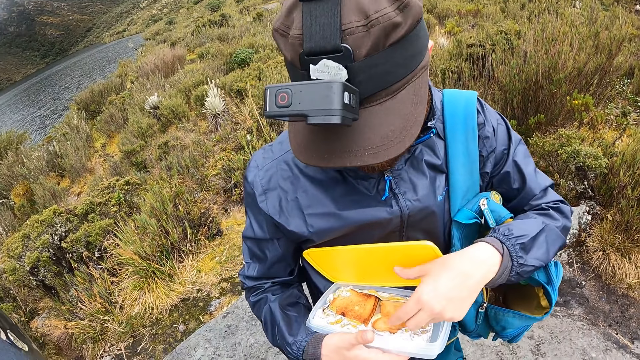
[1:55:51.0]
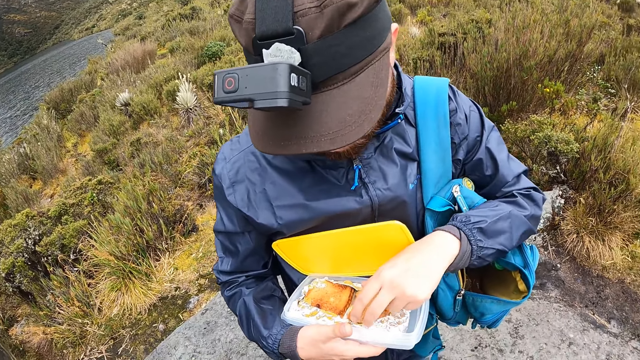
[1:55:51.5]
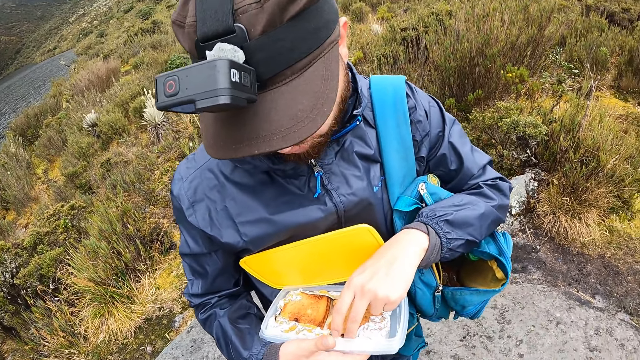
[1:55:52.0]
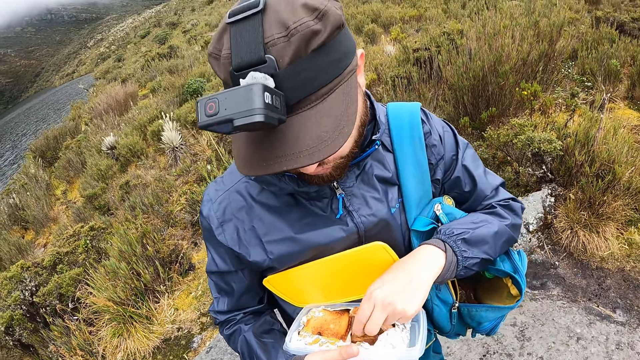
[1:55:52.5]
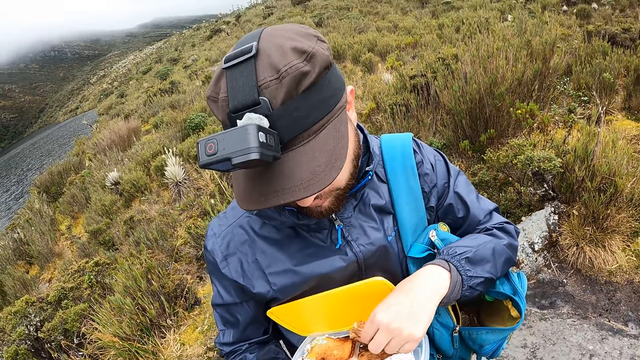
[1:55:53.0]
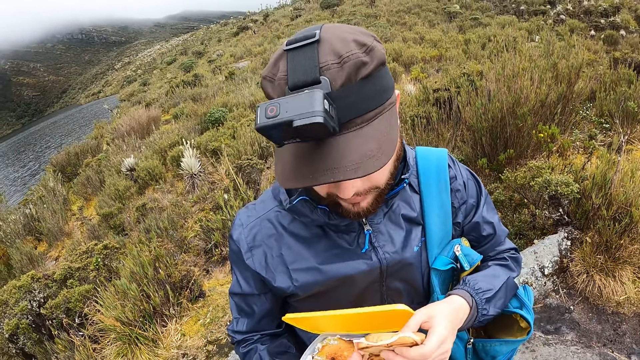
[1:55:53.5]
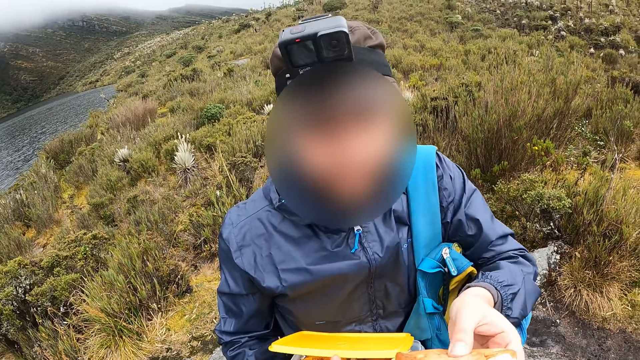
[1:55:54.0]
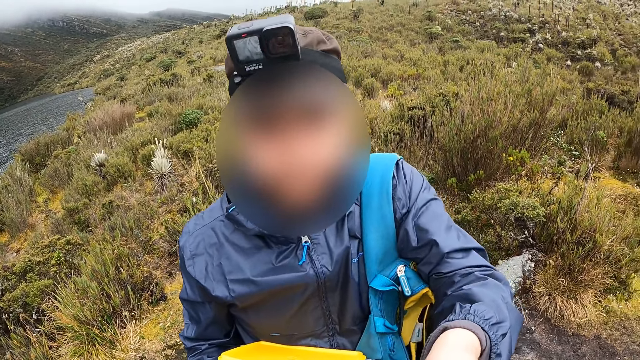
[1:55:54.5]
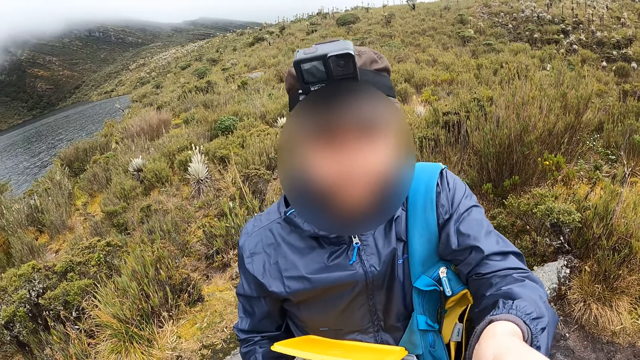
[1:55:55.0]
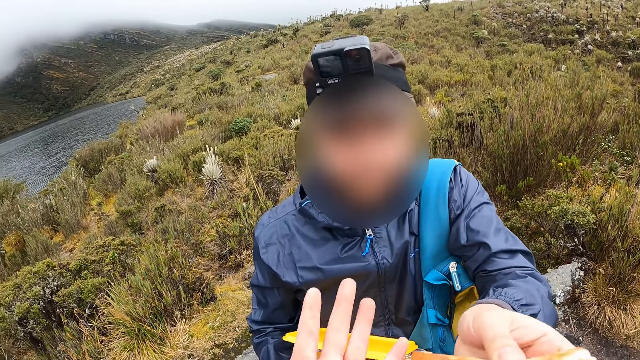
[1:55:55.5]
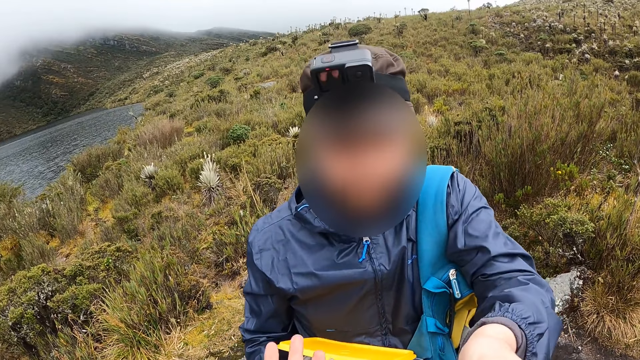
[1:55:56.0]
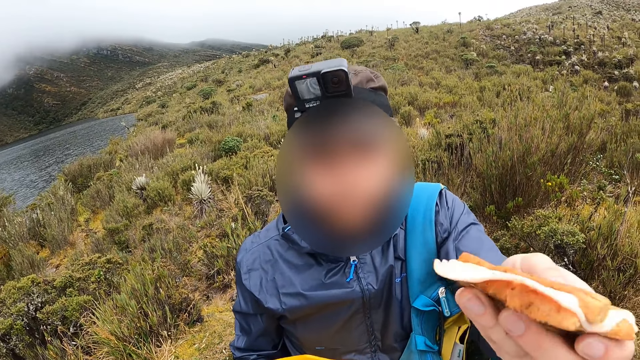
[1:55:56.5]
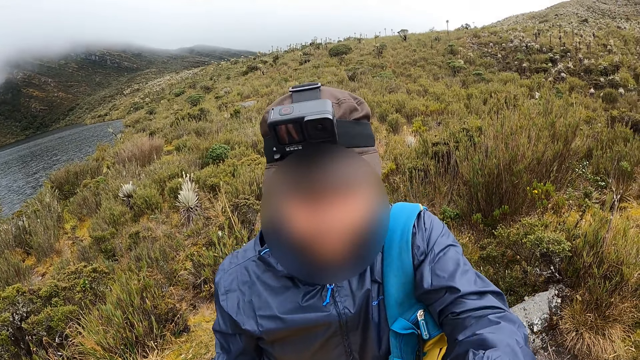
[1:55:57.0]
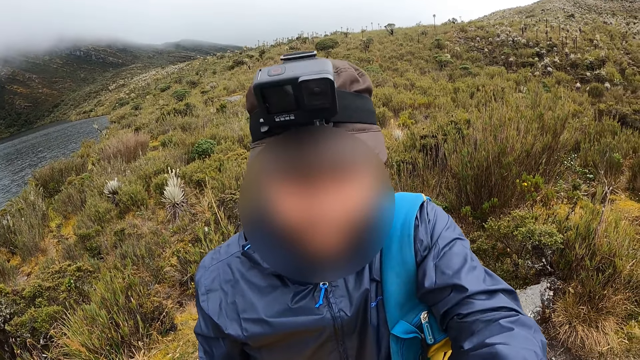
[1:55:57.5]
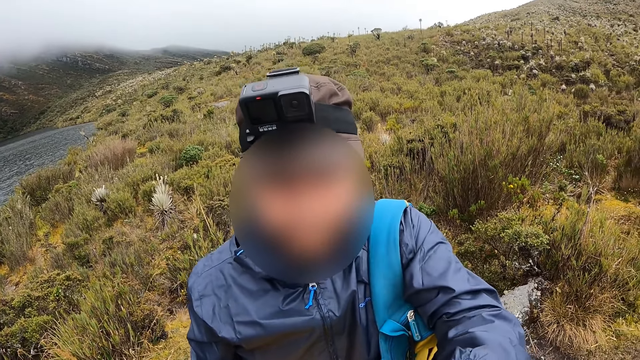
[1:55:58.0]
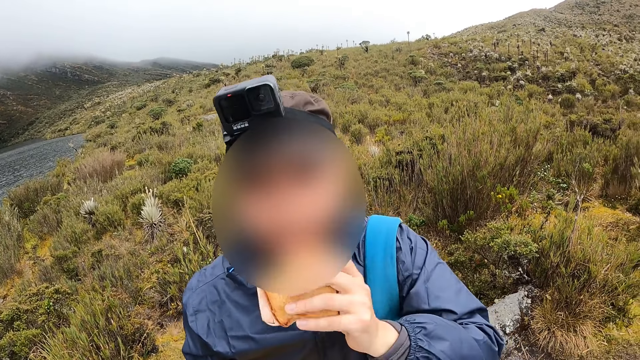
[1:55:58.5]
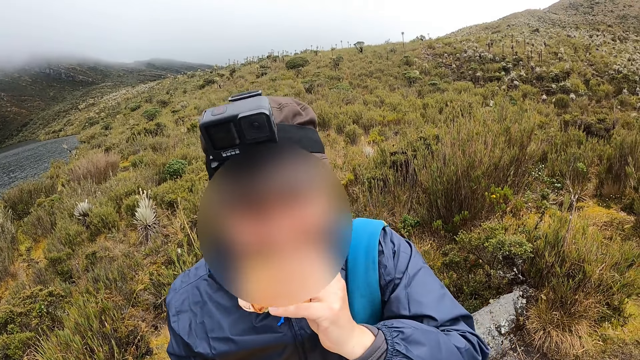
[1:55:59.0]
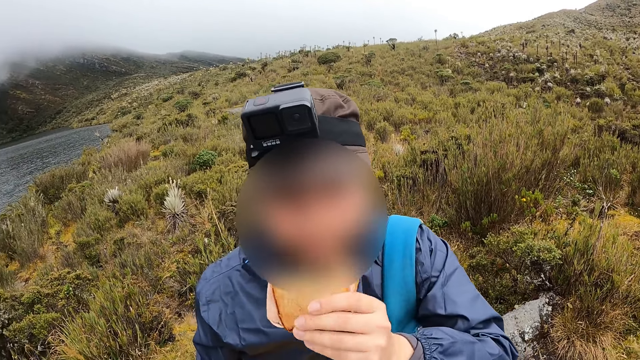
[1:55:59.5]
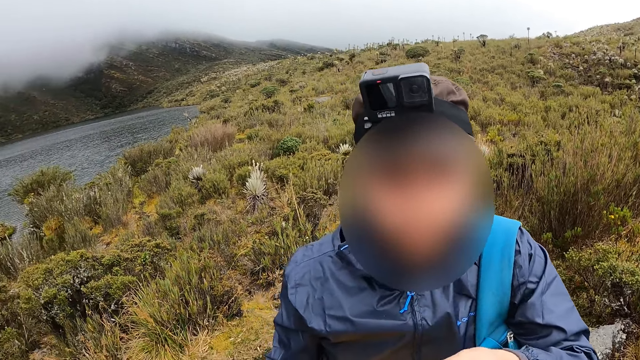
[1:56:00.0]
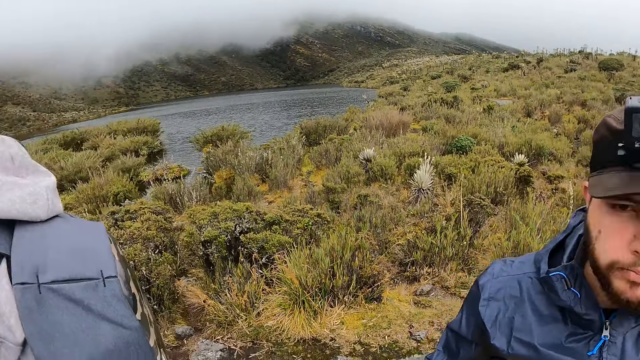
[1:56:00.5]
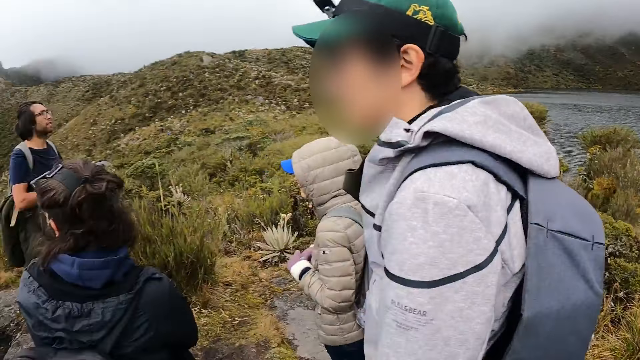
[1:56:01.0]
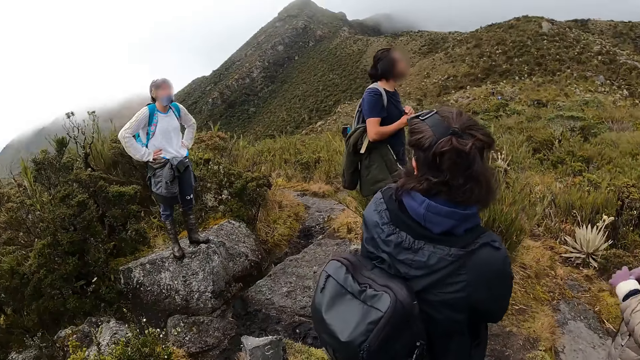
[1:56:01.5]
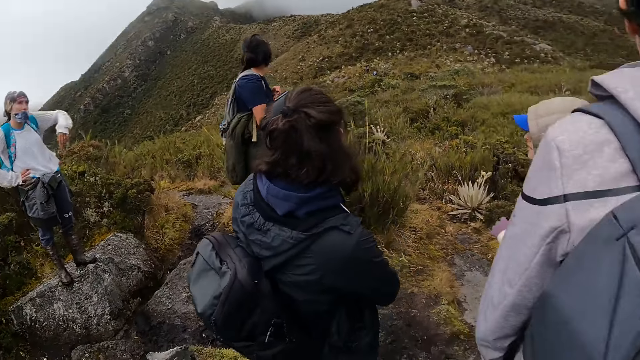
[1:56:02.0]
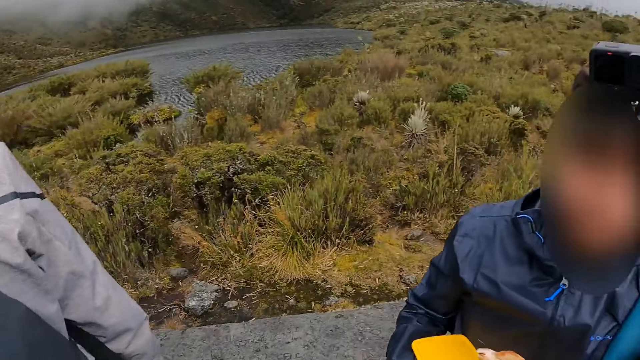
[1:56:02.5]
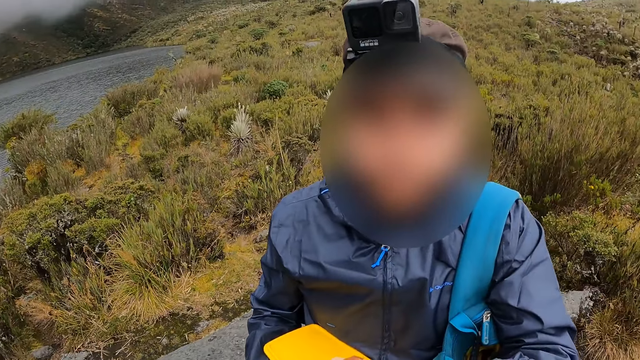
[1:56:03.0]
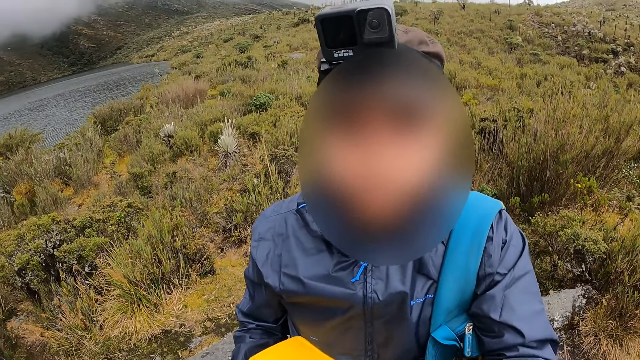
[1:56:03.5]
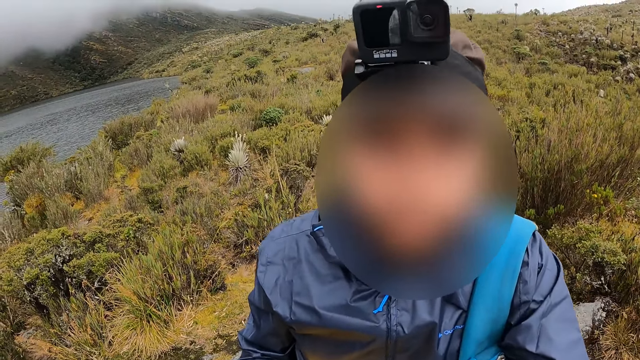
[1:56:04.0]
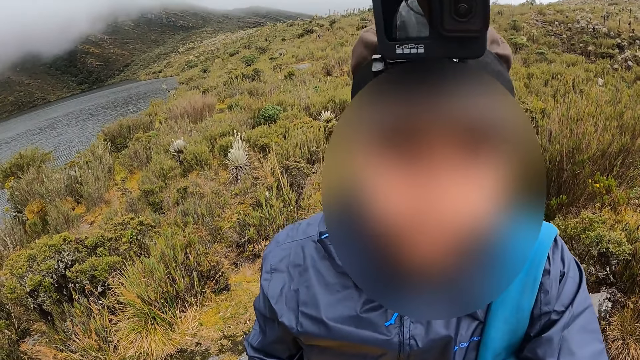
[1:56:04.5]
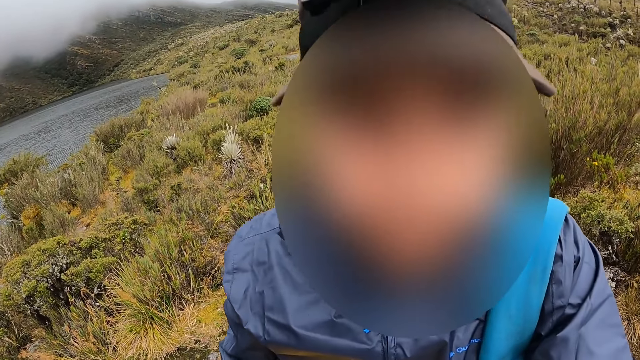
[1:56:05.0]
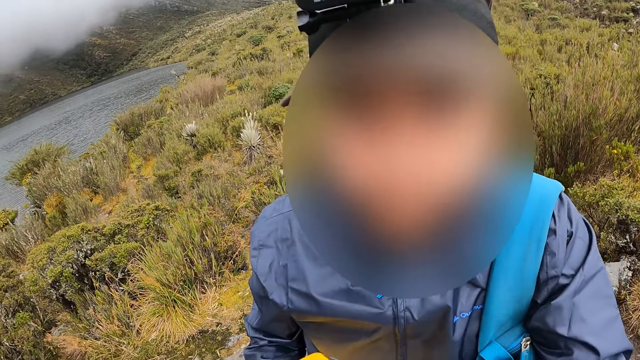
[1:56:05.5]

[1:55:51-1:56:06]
The man picks up a toast from the plastic container with his left hand. The man talks to the camera wearer and hands the camera wearer the toast with his left hand. The man eats the toast with his left hand. The camera wearer looks around. The man talks to the camera wearer.

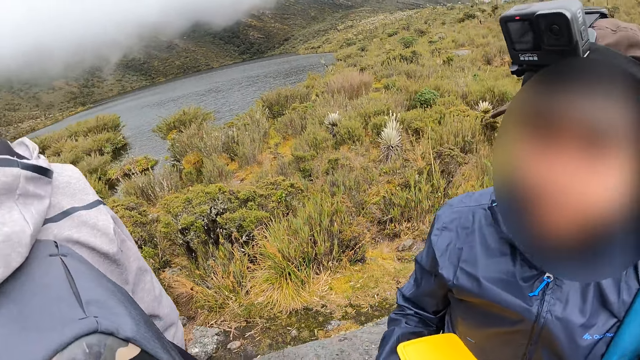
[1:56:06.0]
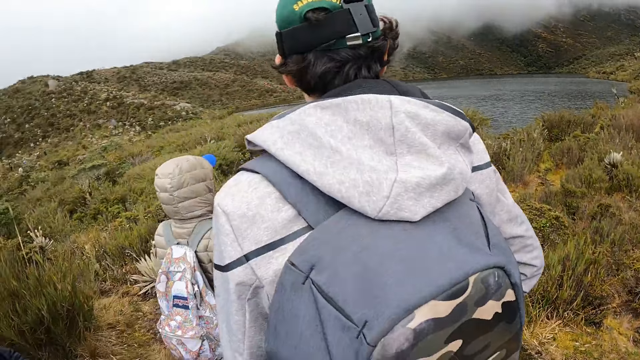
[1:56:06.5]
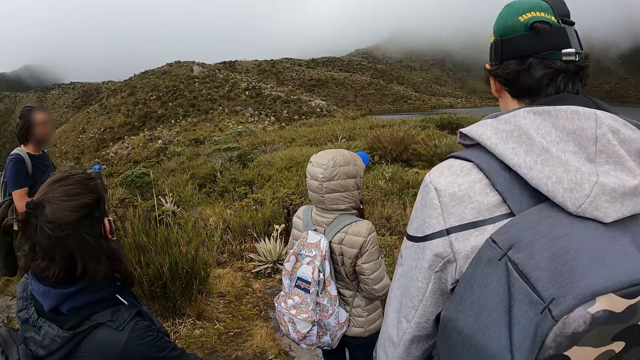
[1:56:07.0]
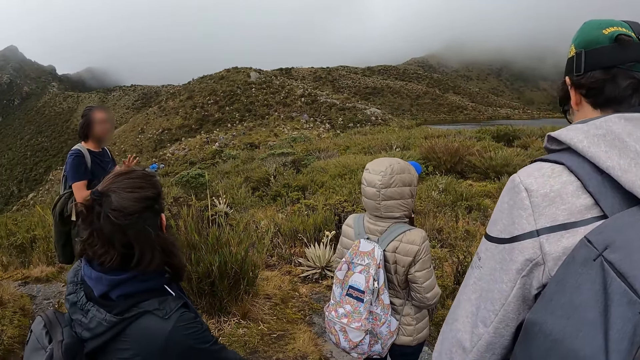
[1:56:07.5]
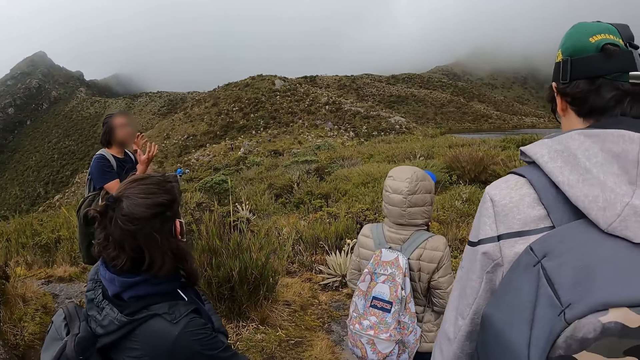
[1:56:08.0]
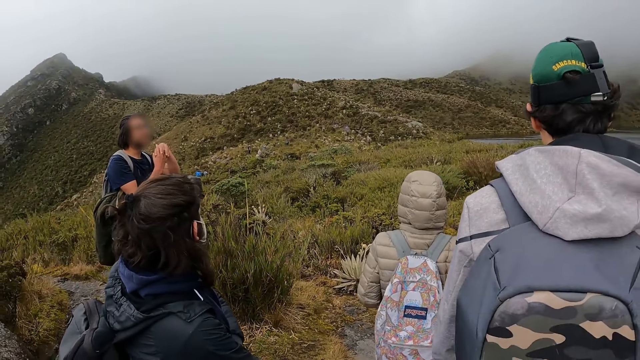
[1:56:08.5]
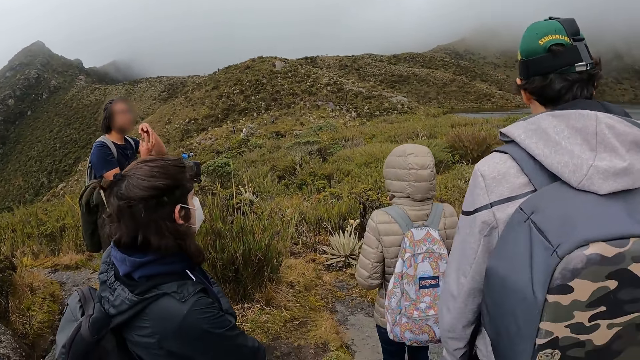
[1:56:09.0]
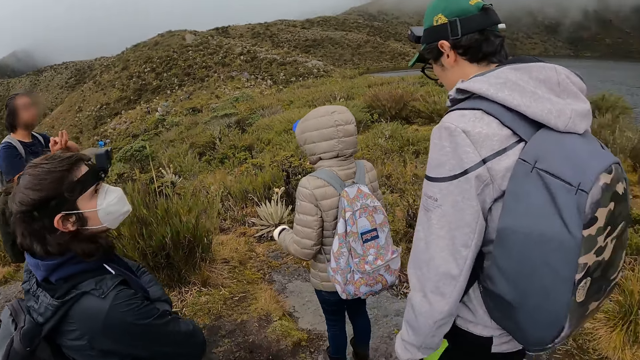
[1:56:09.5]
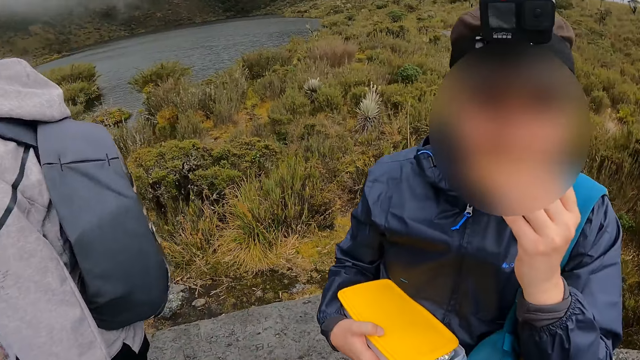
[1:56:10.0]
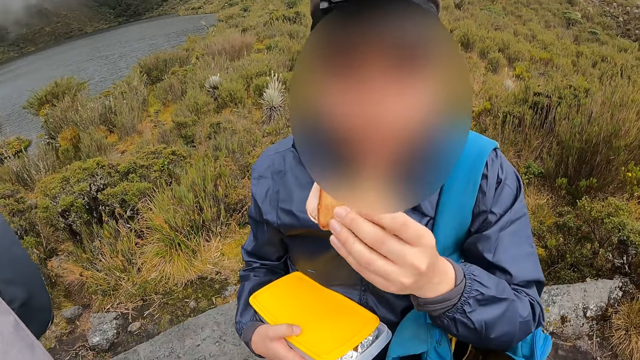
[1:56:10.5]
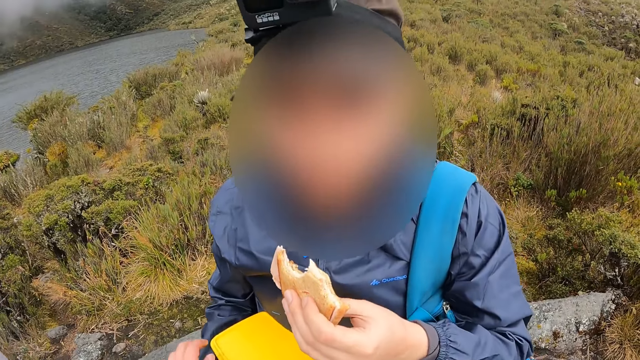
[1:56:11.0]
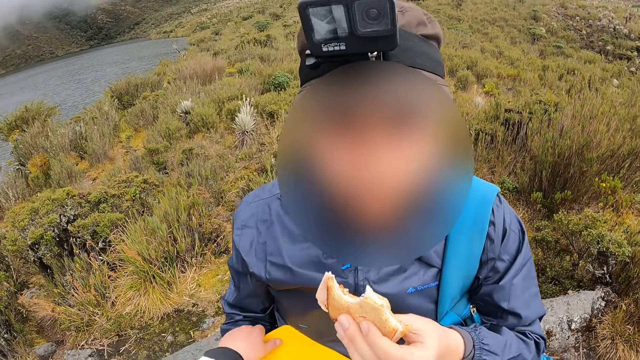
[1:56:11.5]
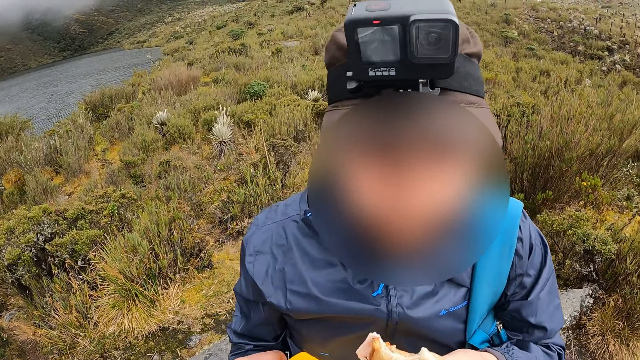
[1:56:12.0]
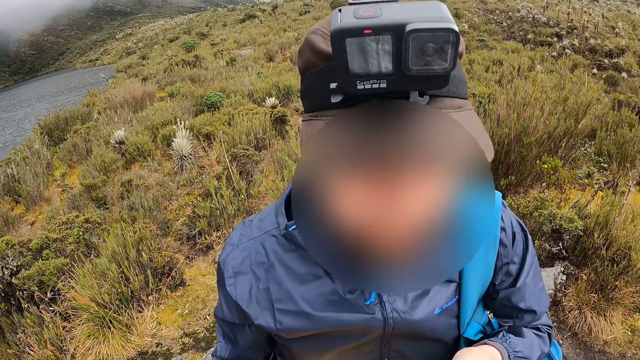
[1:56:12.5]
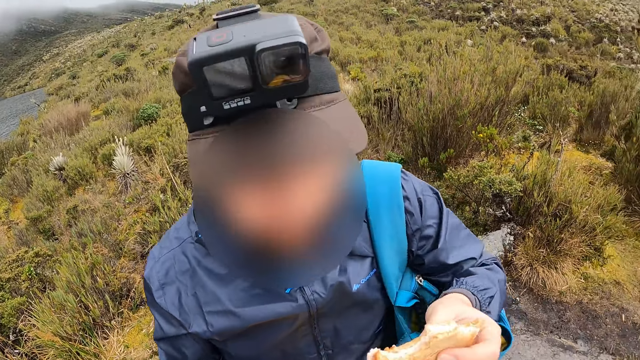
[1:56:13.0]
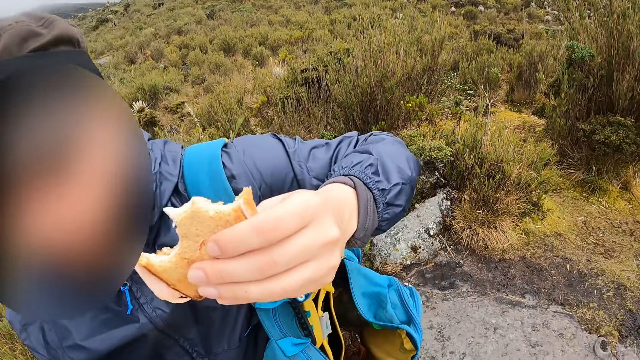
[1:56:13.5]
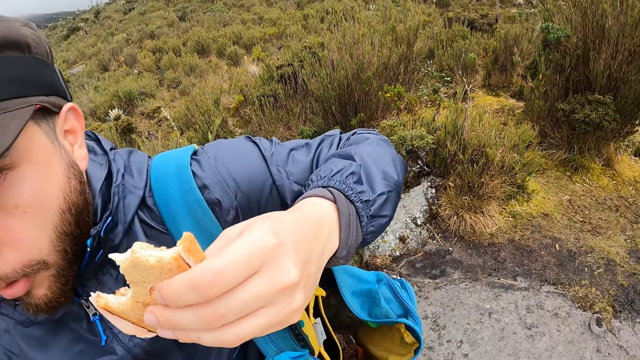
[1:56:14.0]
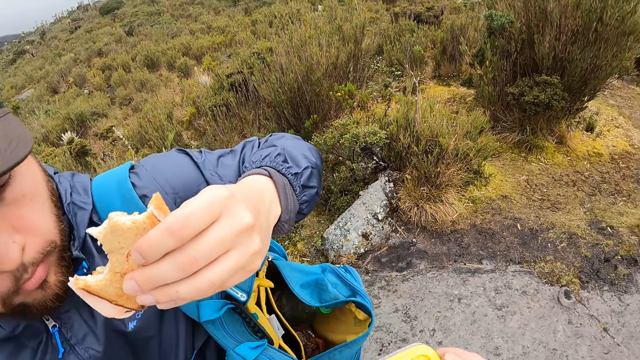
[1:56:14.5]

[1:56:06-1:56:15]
The camera wearer looks around. A man eats the toast with his left hand. The camera wearer looks at the man. She picks the plastic container from the man with her left hand.
